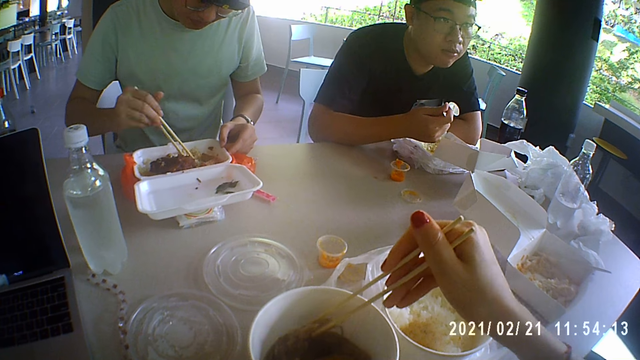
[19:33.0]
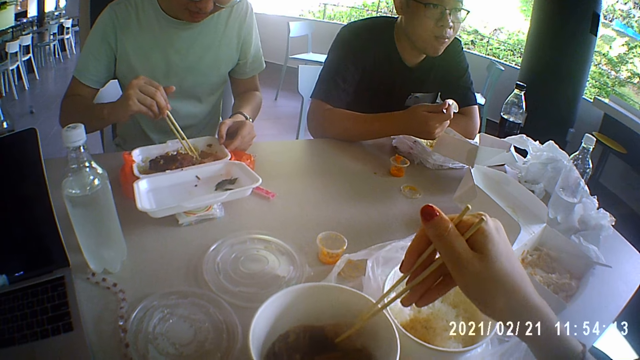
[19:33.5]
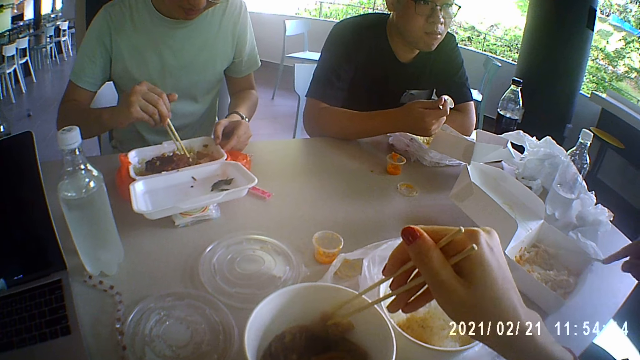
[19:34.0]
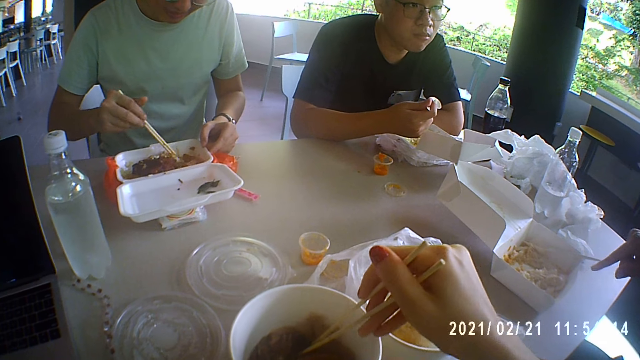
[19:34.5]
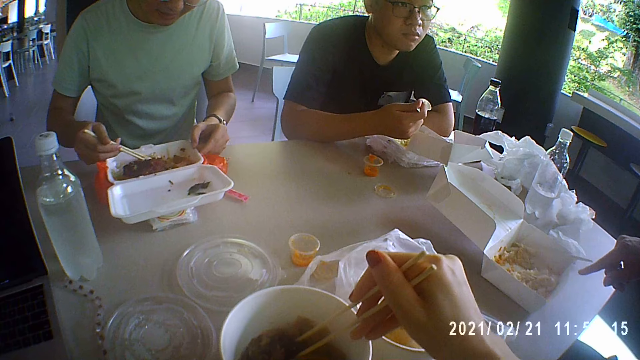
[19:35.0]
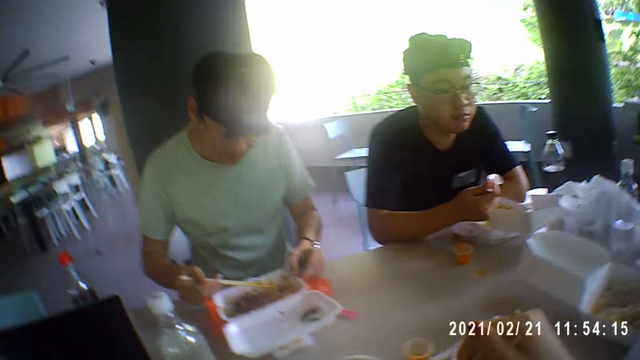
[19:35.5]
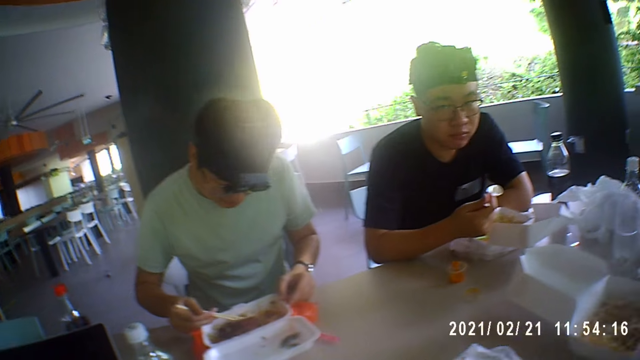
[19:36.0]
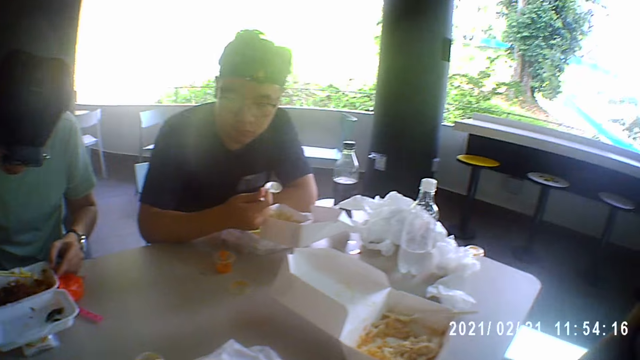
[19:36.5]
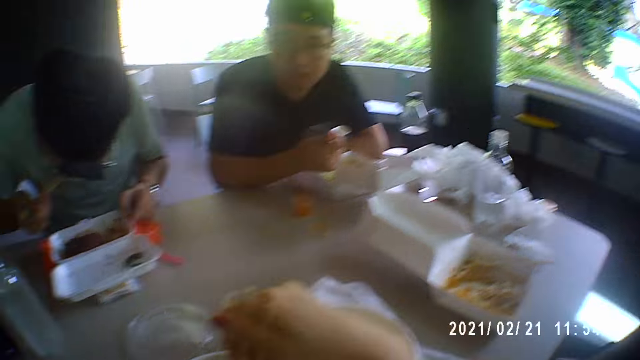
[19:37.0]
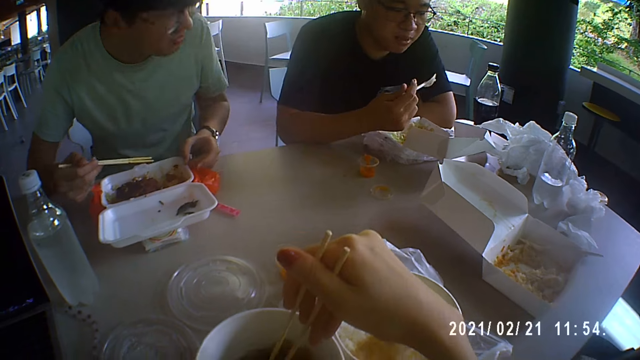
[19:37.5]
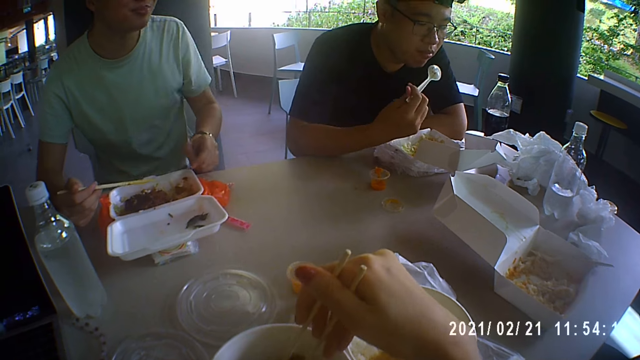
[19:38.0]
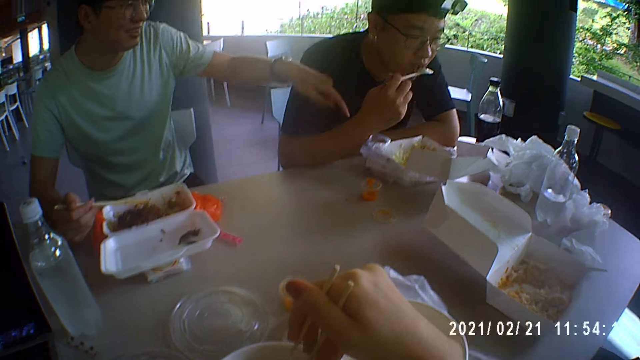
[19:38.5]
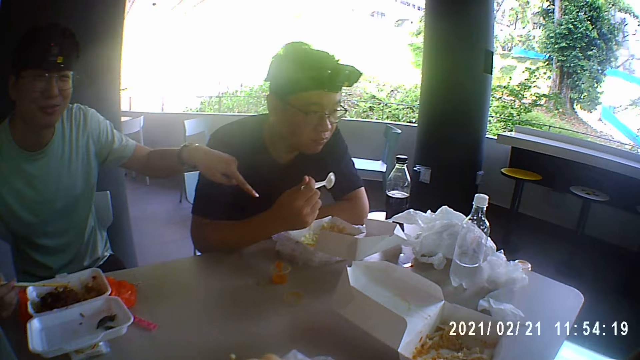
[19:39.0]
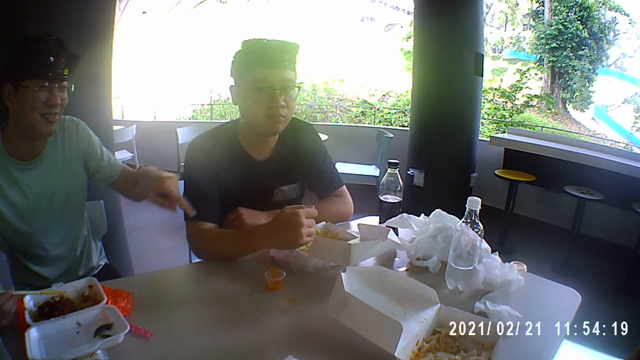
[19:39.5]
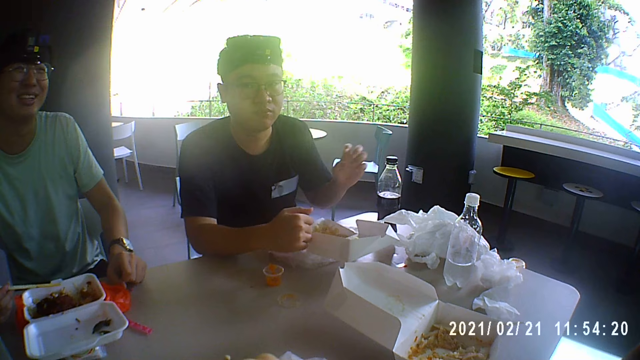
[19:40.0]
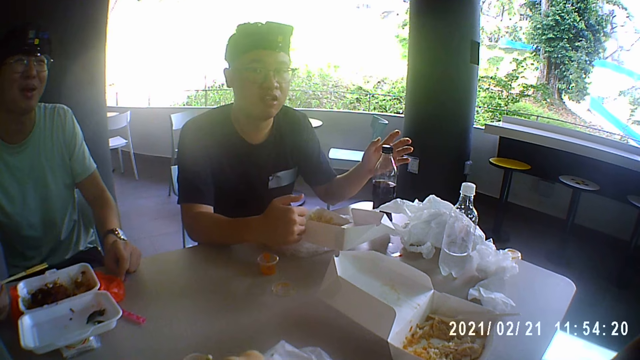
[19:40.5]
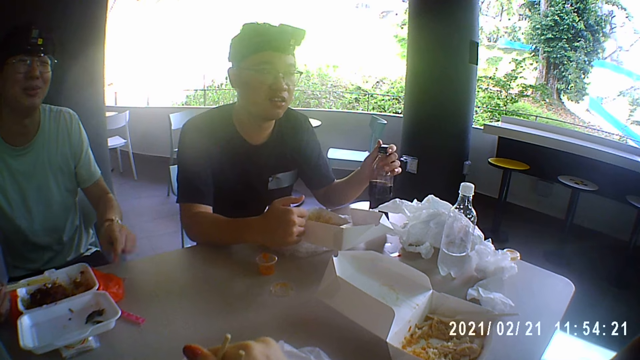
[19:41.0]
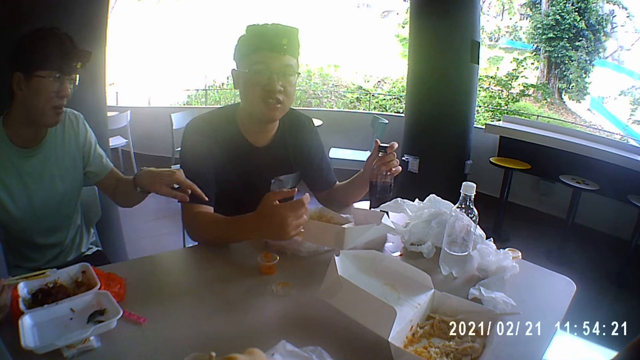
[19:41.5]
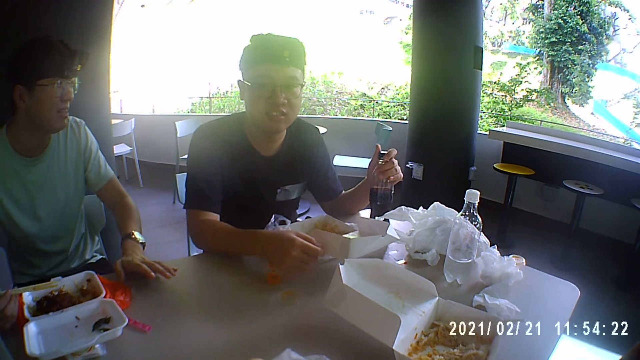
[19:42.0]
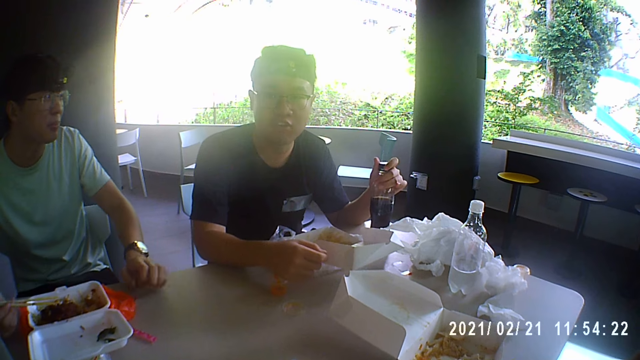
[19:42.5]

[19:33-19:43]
A man points at the food. Another man points at the food or sauce. A third man grabs a bottle of soda.

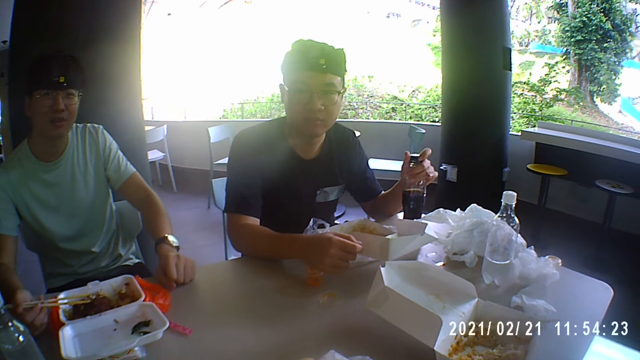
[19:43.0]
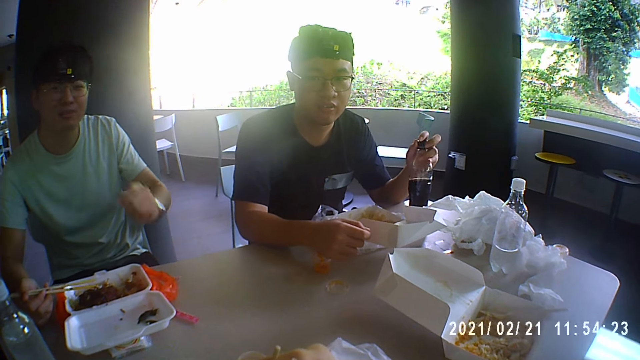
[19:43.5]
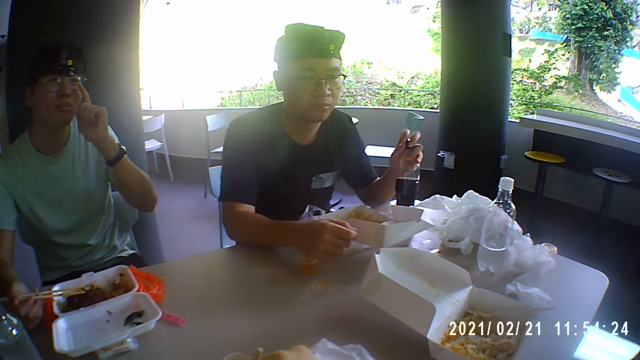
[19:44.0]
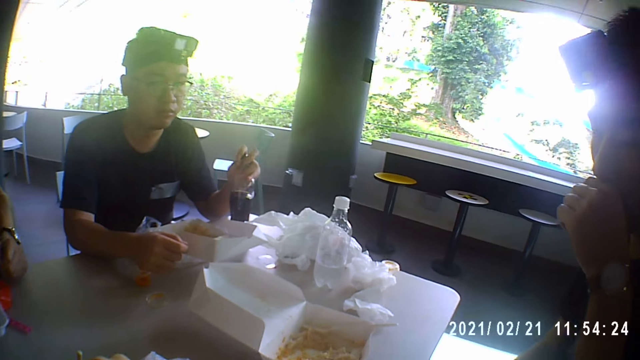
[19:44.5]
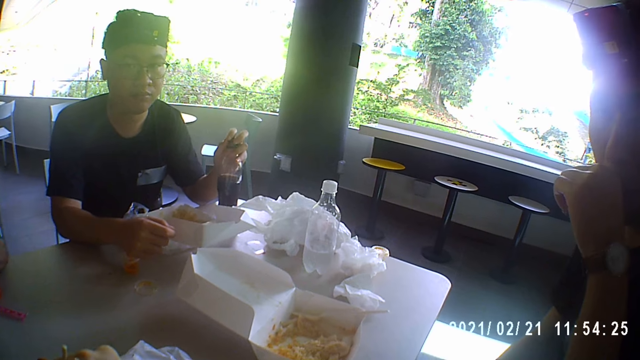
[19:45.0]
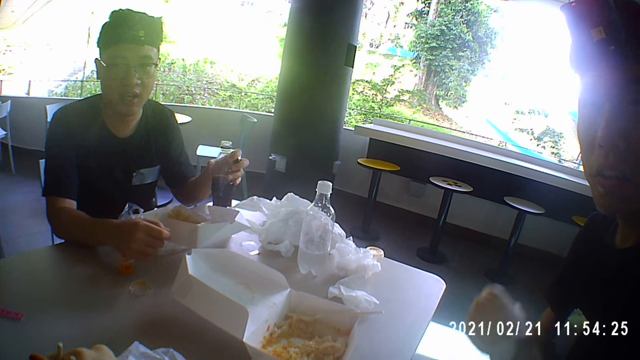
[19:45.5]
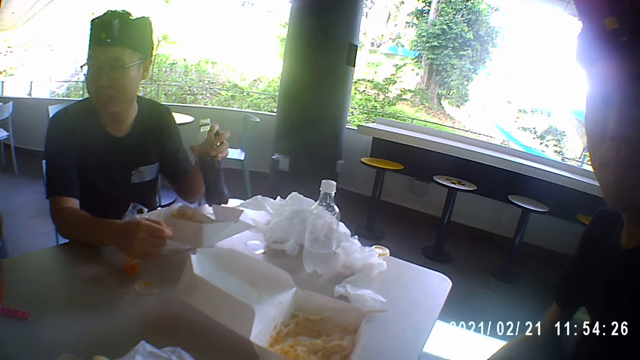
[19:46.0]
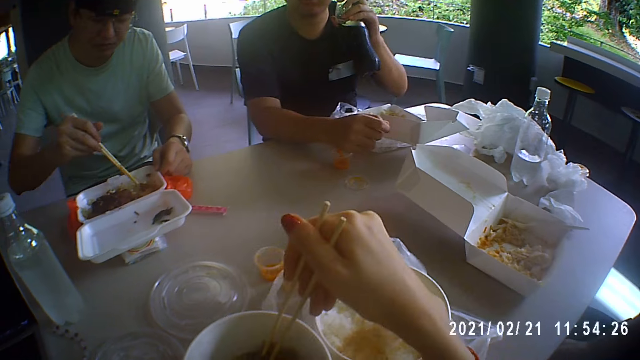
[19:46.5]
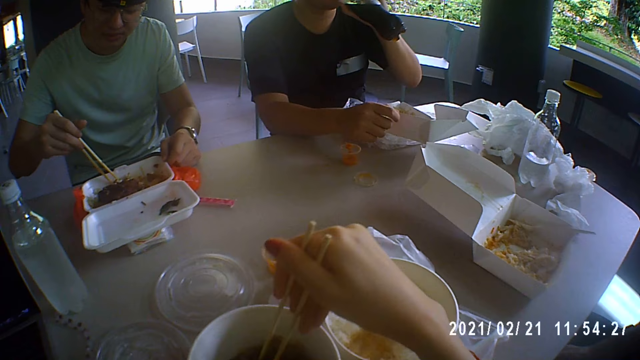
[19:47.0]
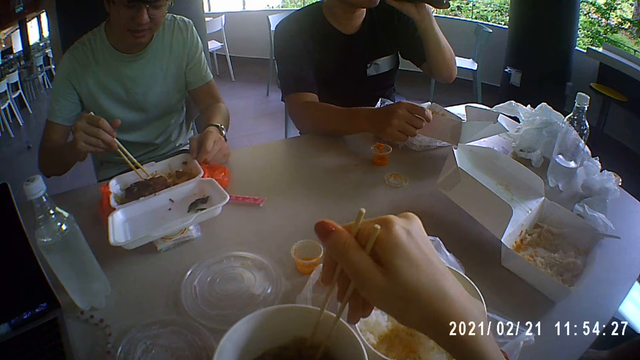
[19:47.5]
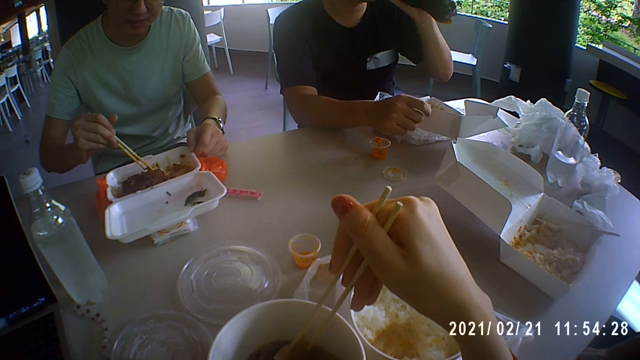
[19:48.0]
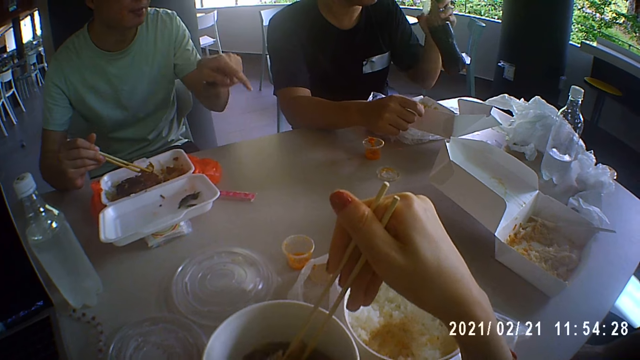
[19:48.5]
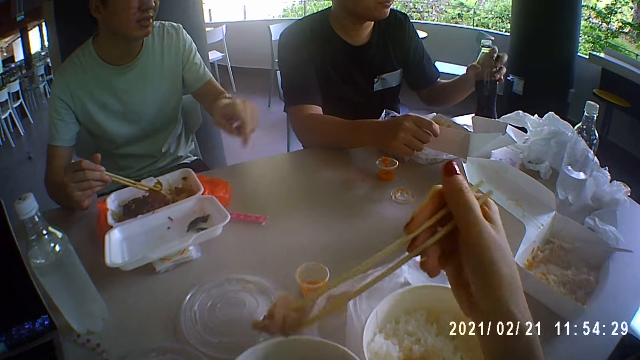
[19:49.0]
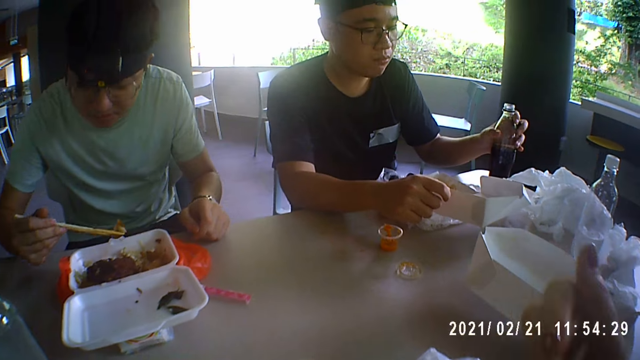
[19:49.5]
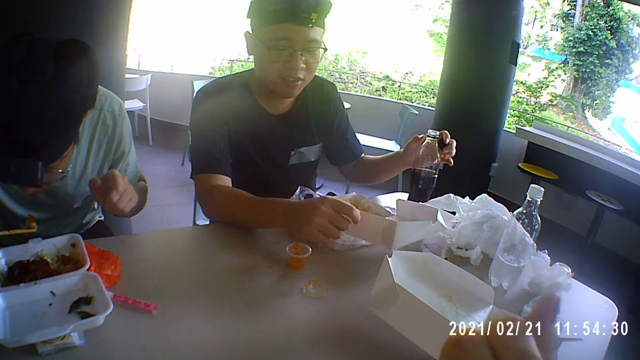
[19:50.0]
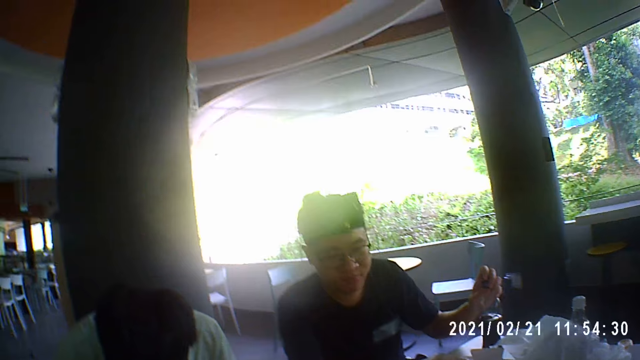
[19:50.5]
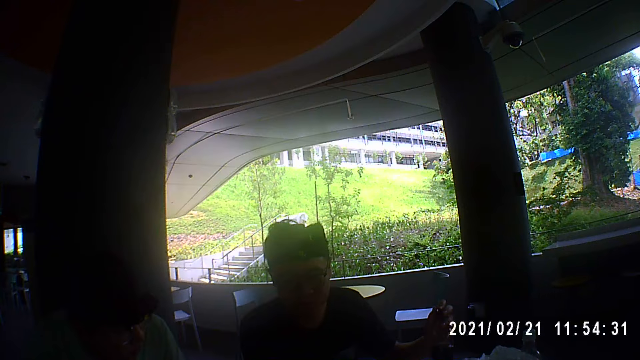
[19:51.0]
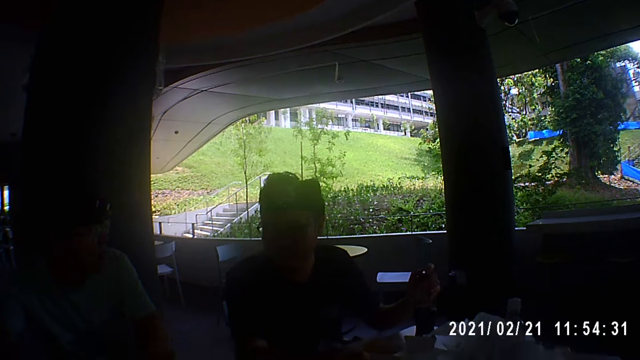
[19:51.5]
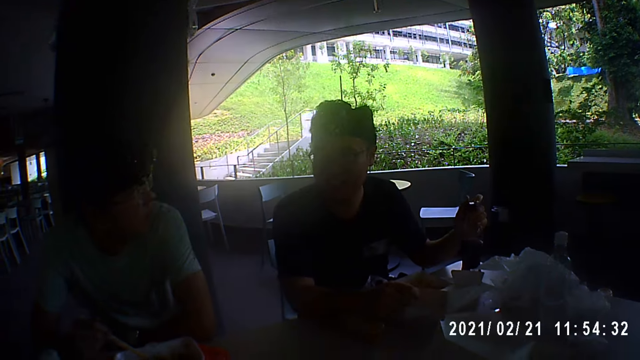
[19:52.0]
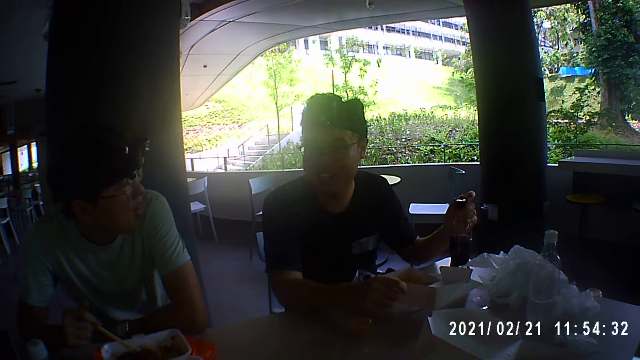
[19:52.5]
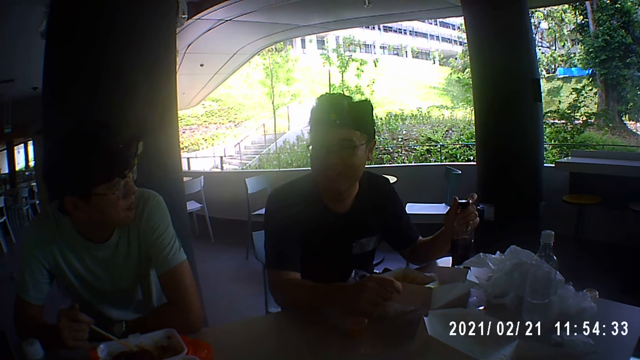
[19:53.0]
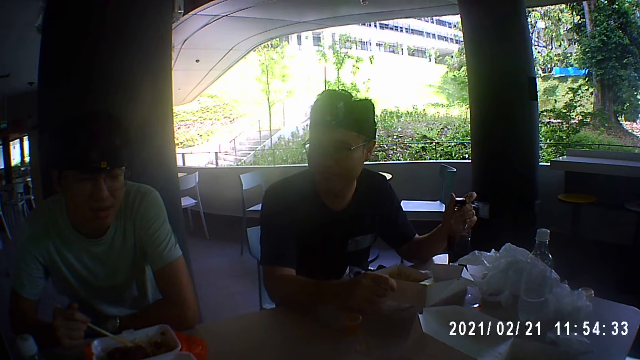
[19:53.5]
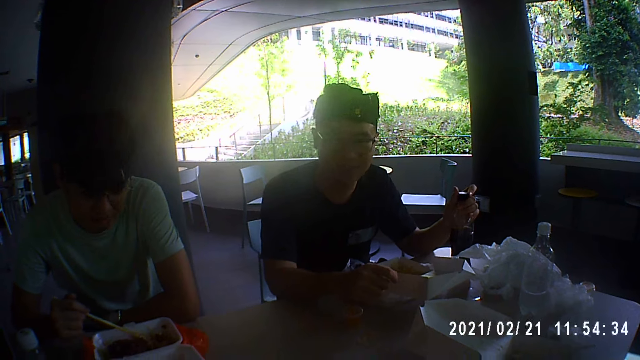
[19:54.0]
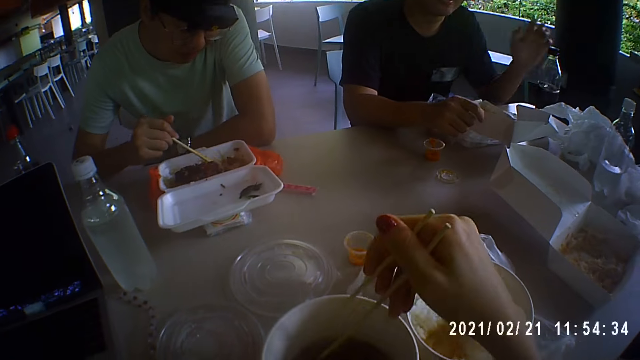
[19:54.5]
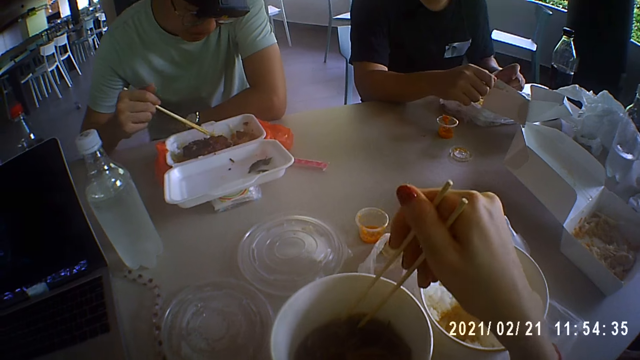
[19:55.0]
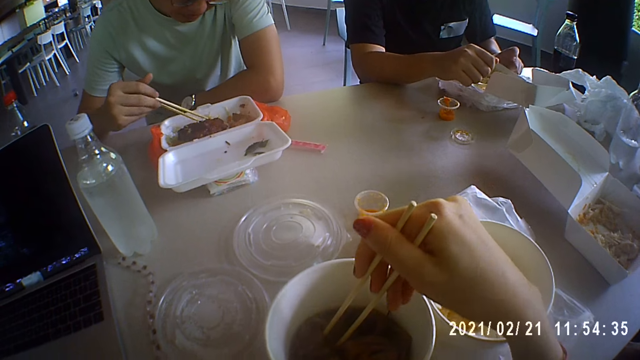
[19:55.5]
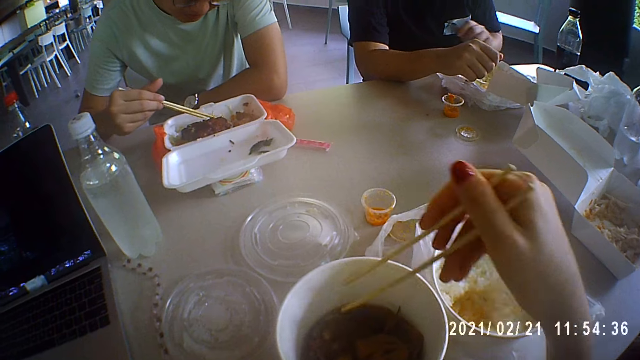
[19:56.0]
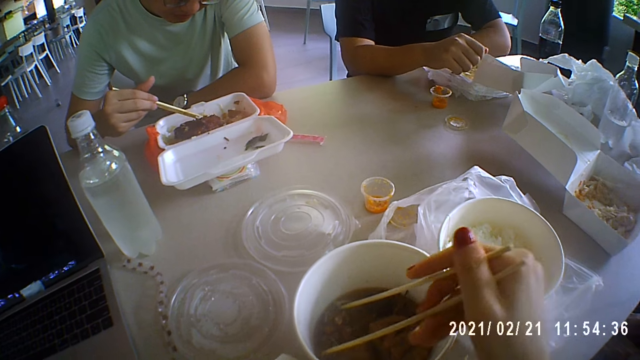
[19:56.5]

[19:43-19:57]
A man opens the bottle. Another man touches his glasses and puts the hand on the table. The first man drinks the soda and puts the bottle on the table. The first man talks and closes the bottle top.
